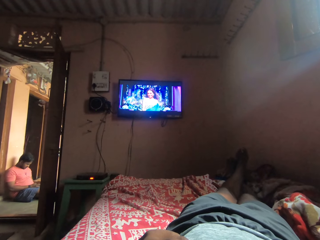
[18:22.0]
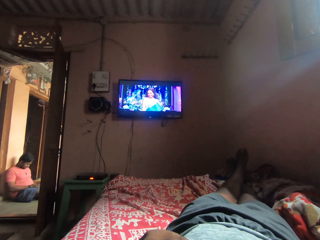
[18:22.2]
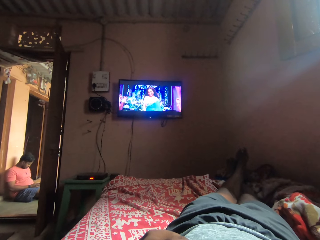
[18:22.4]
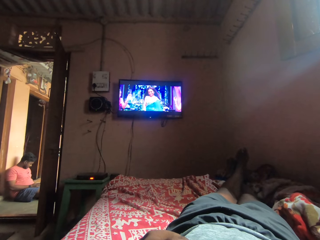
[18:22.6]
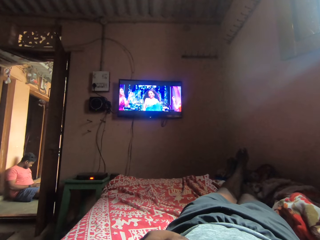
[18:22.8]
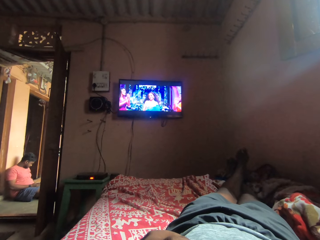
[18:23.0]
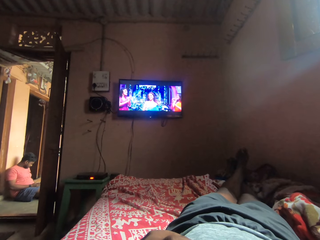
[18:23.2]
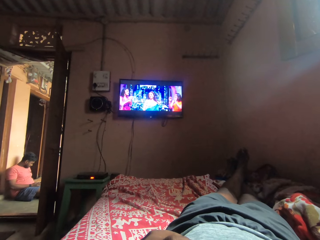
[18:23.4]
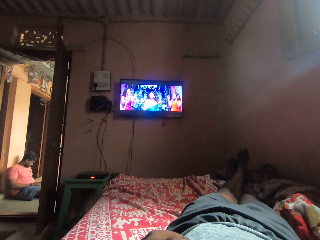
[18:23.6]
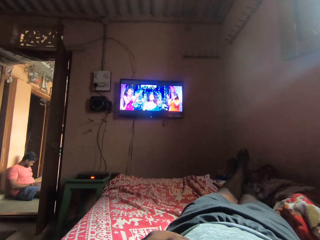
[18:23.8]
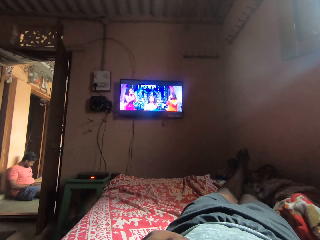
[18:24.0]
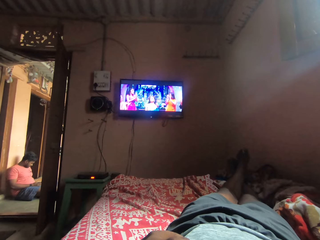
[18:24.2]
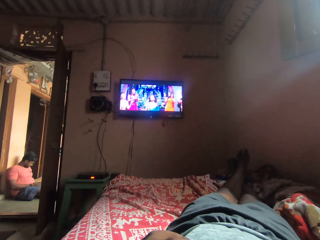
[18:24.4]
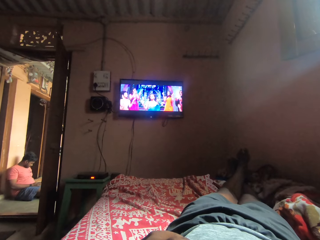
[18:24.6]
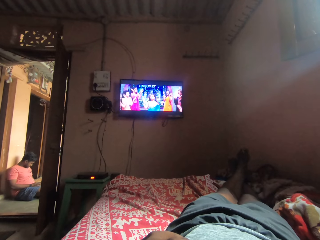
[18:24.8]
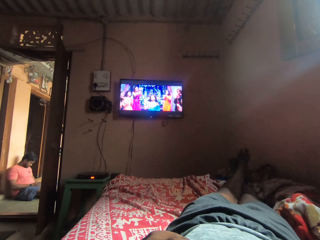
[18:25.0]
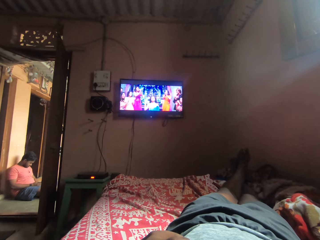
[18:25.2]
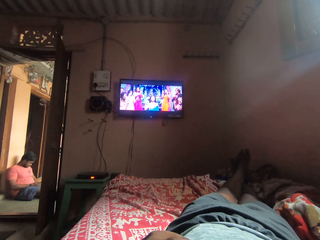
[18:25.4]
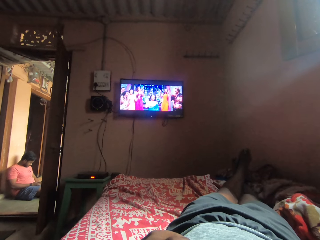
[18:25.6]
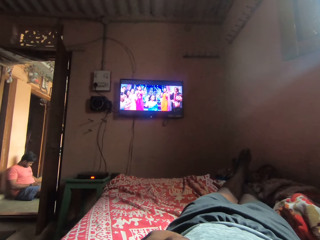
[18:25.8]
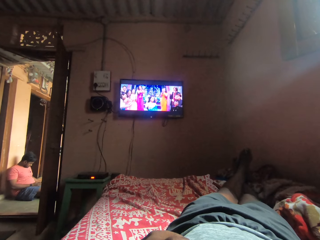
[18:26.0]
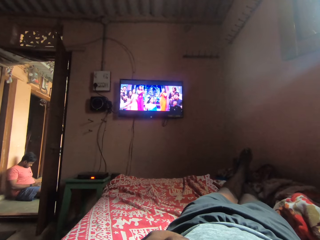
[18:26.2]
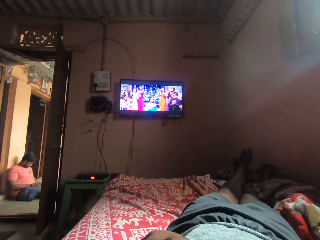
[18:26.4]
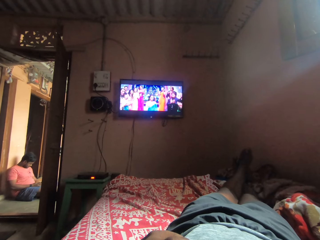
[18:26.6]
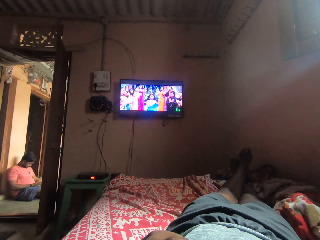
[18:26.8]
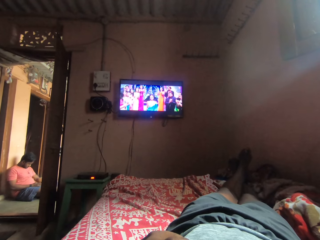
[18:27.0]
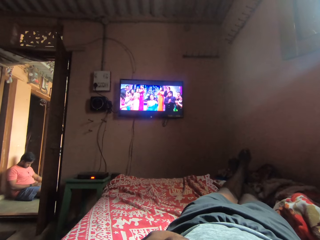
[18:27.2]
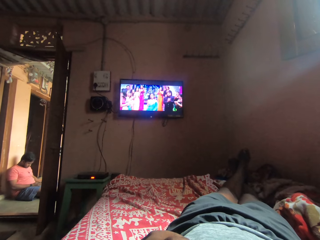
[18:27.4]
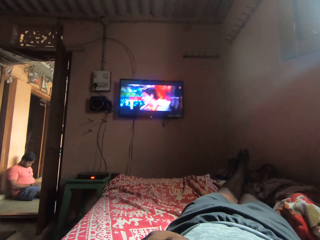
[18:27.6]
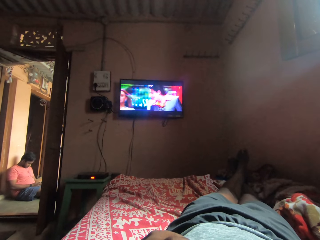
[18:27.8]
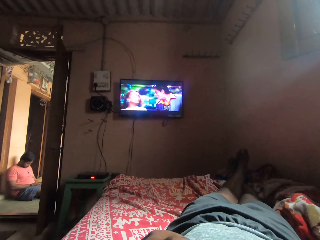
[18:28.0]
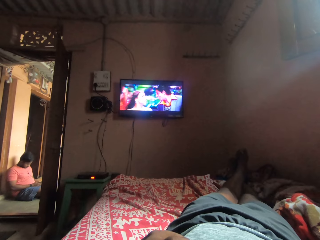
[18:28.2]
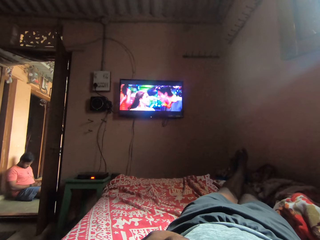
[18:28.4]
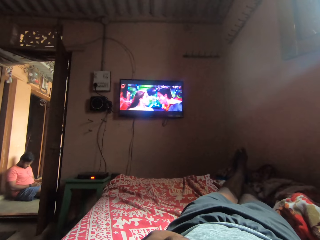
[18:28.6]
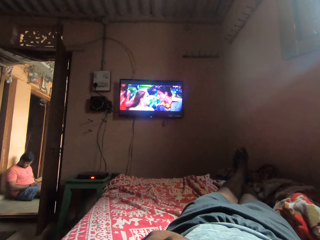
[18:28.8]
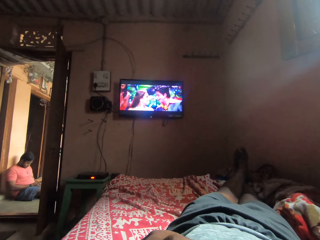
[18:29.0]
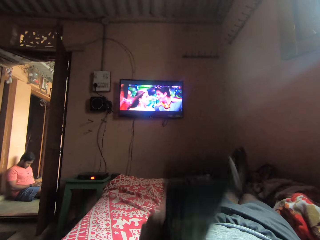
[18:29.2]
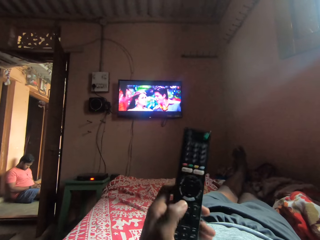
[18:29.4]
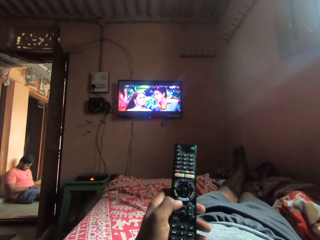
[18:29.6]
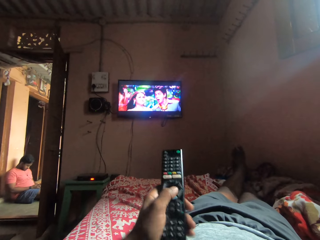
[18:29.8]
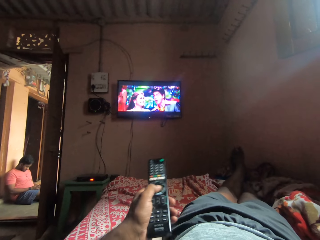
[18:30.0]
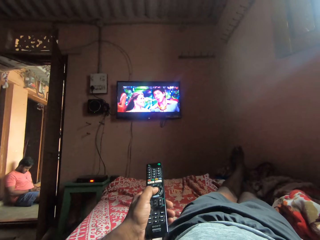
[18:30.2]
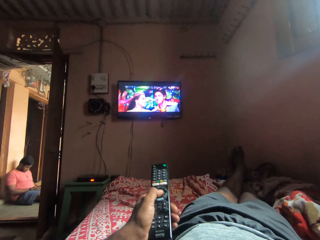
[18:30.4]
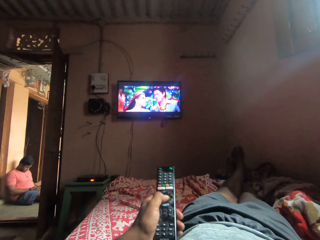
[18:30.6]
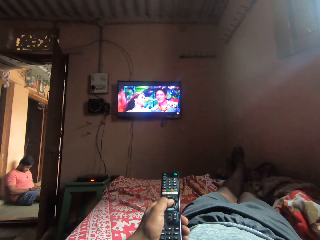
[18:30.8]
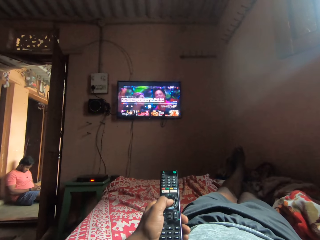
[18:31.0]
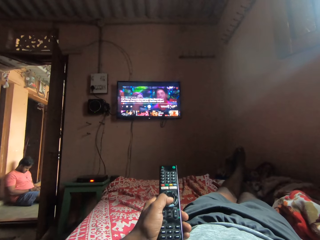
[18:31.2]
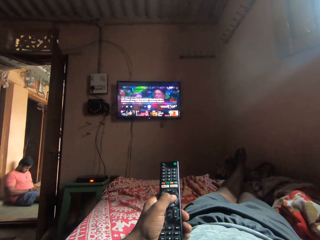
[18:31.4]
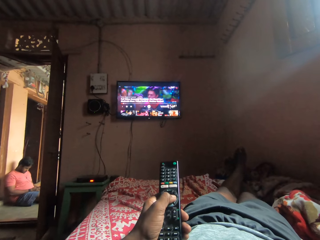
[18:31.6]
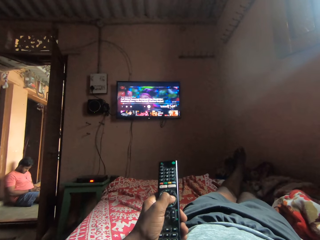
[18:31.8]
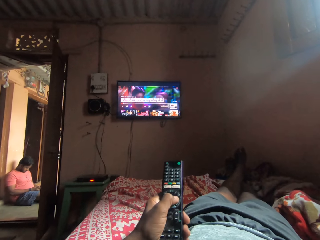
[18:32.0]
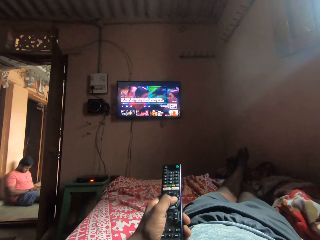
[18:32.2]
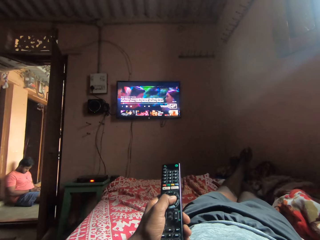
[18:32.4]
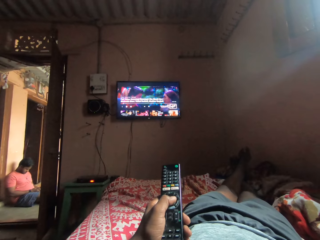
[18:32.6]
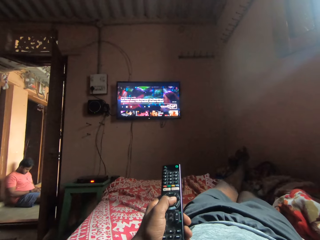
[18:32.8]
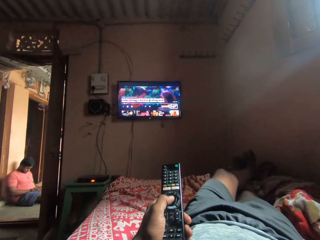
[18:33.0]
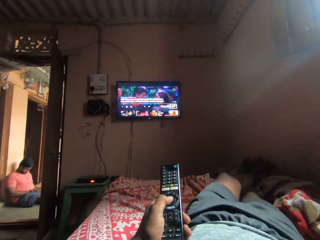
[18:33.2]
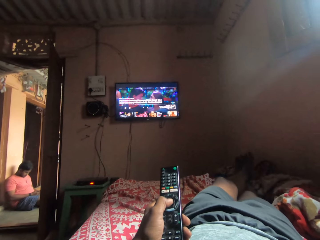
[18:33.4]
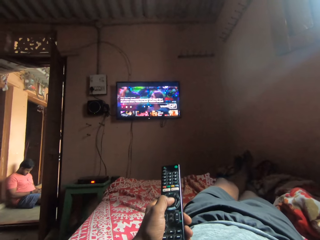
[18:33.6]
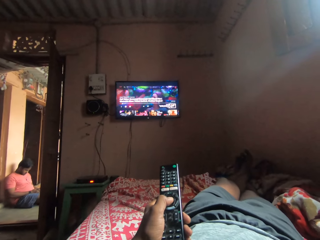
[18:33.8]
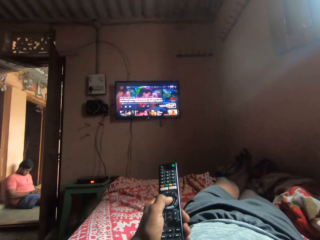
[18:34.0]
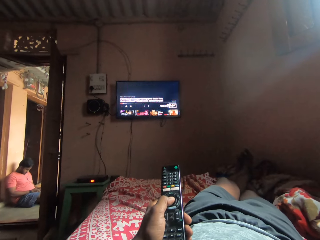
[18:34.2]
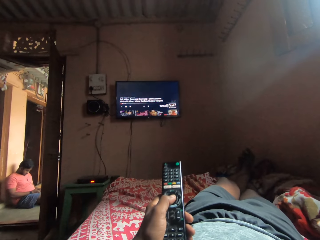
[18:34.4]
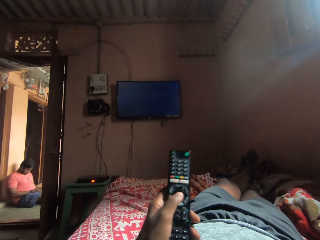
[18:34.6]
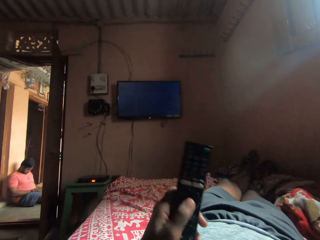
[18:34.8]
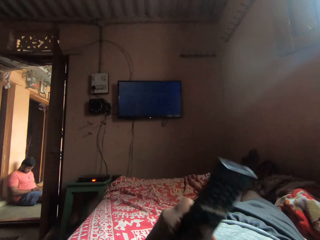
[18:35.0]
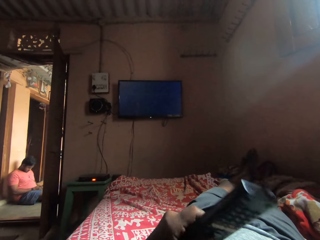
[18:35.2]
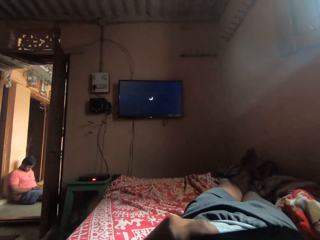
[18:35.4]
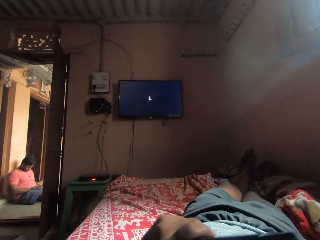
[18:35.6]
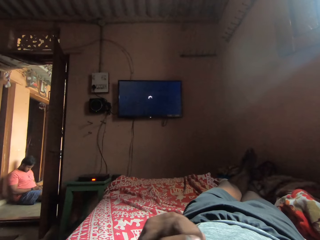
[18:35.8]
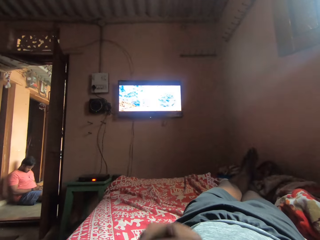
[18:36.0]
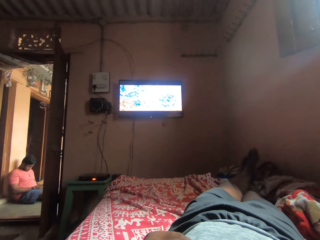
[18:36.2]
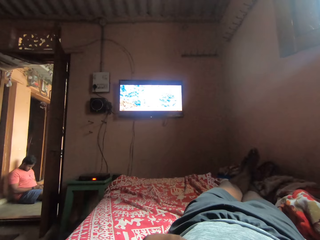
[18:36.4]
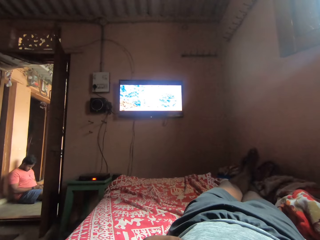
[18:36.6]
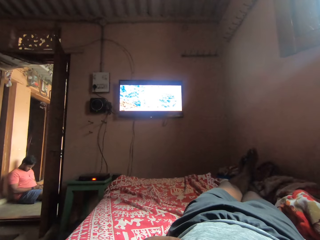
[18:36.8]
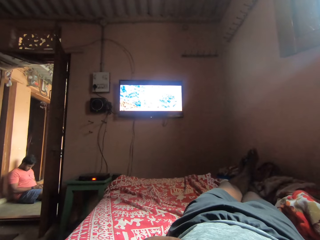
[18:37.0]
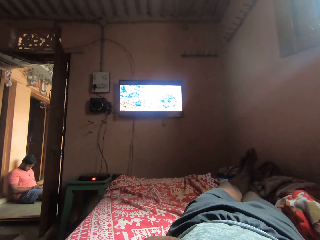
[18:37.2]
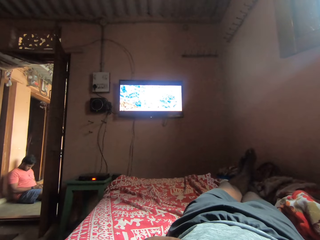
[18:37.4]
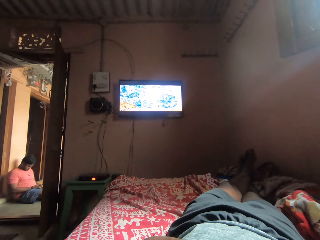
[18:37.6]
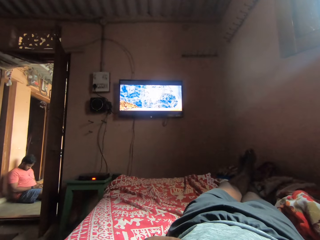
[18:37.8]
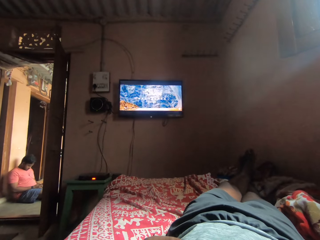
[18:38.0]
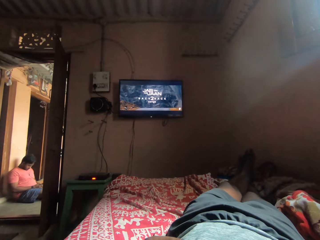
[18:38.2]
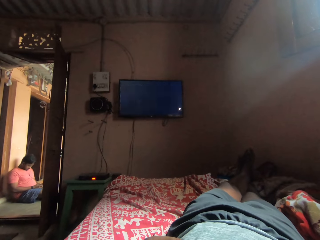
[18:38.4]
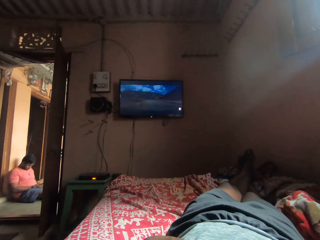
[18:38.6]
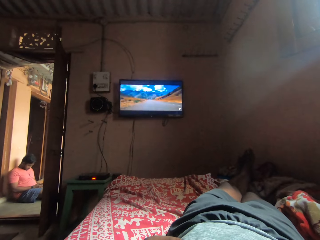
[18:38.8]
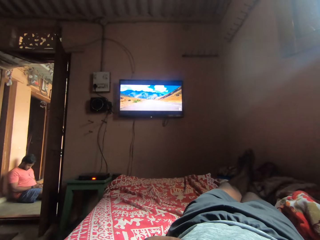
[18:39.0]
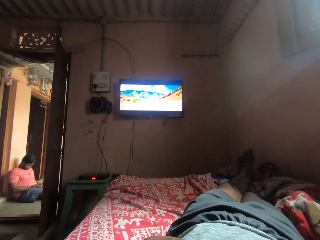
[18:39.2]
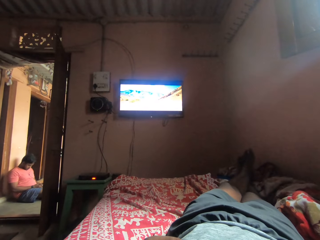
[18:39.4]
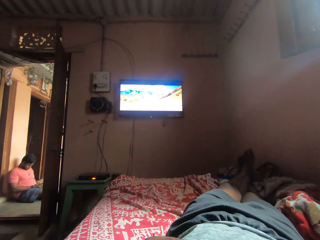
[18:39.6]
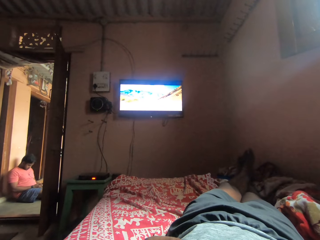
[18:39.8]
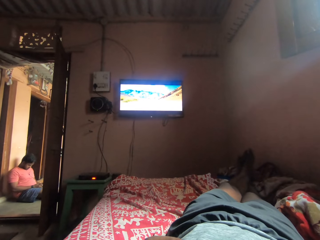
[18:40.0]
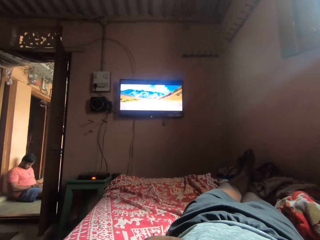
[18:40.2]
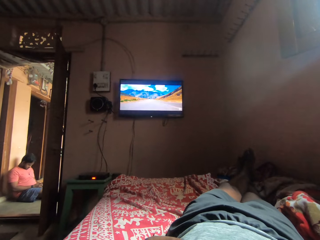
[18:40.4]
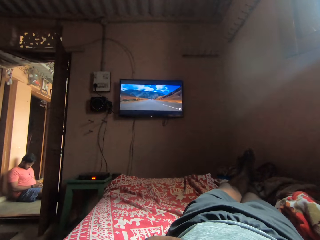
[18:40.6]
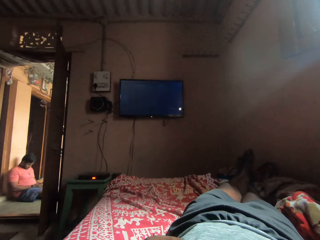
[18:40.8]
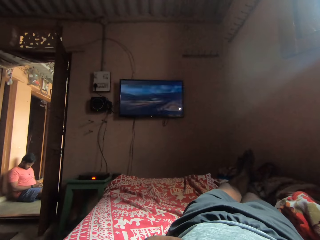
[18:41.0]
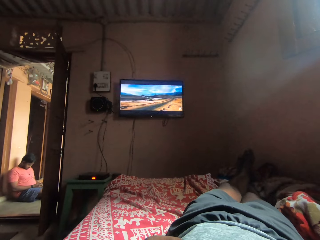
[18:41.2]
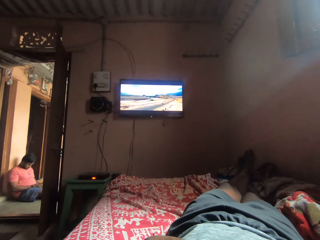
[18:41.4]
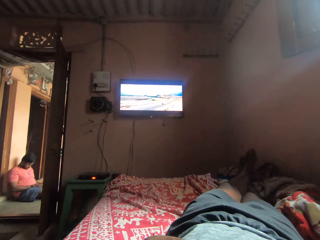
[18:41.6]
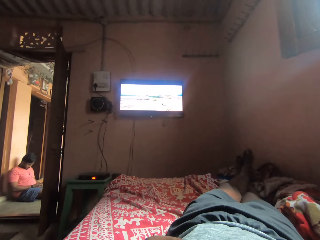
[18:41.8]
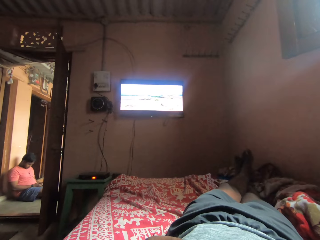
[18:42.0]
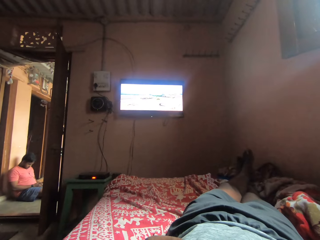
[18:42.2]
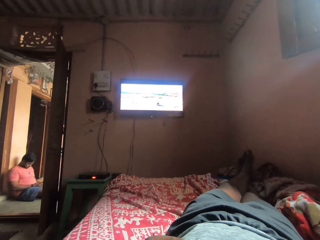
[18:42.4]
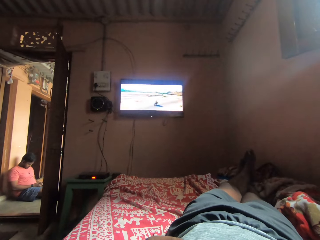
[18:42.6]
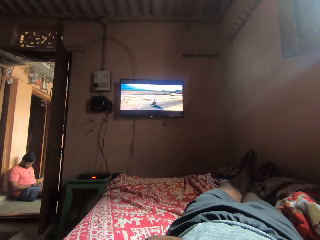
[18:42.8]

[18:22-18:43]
The camera wearer presses the remote. They hold the remote. They watch the television.
